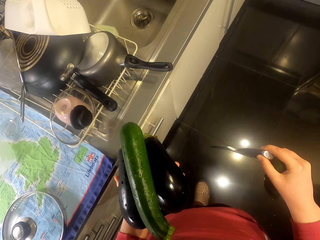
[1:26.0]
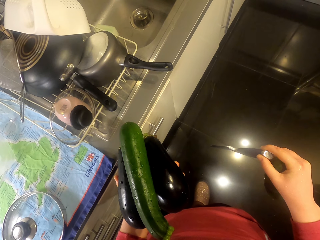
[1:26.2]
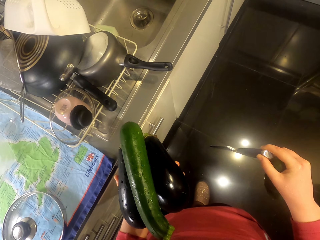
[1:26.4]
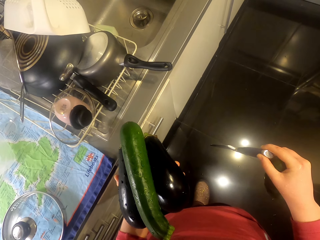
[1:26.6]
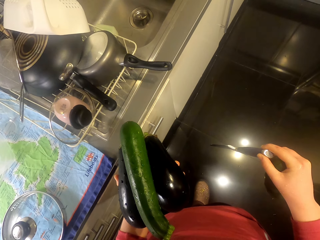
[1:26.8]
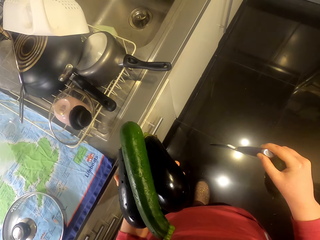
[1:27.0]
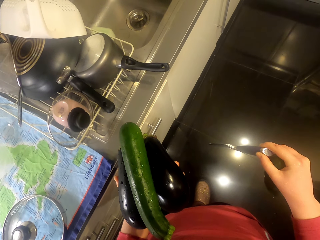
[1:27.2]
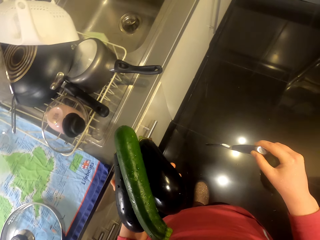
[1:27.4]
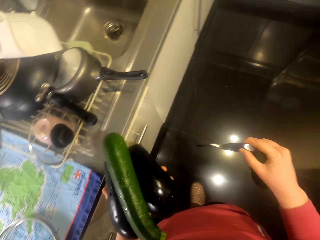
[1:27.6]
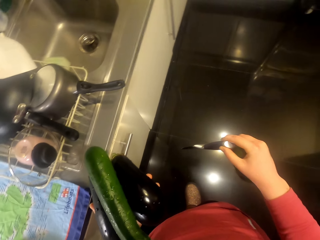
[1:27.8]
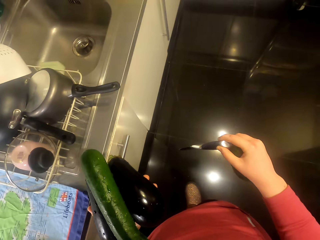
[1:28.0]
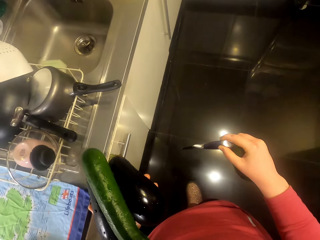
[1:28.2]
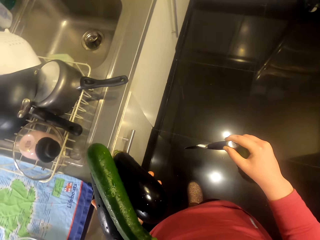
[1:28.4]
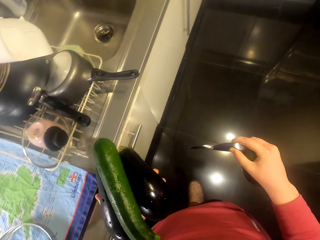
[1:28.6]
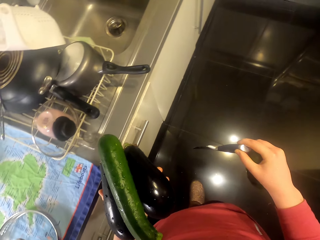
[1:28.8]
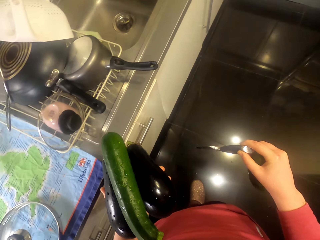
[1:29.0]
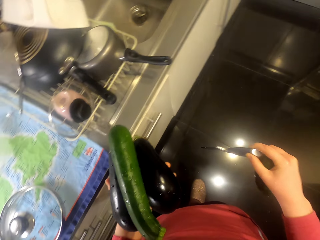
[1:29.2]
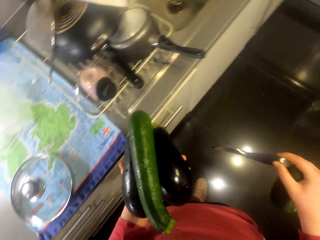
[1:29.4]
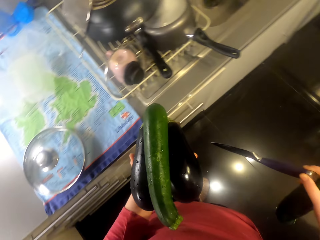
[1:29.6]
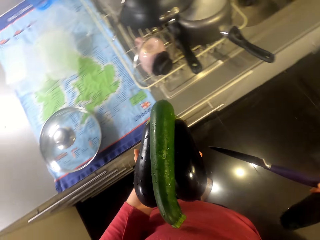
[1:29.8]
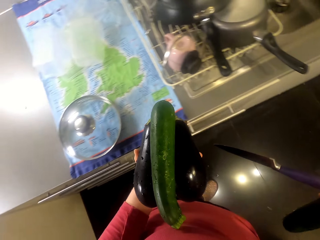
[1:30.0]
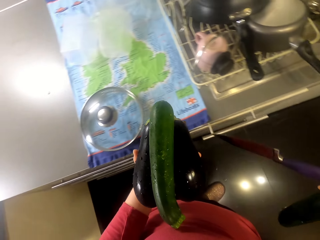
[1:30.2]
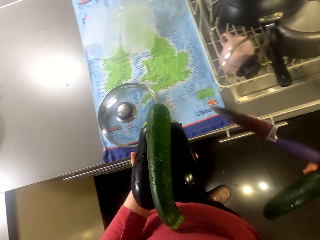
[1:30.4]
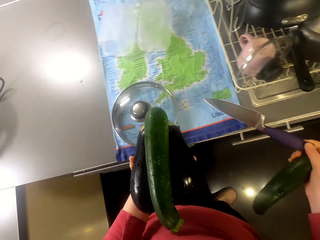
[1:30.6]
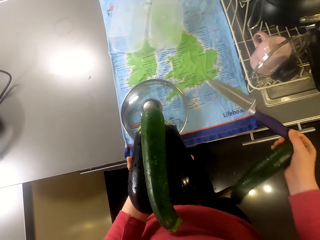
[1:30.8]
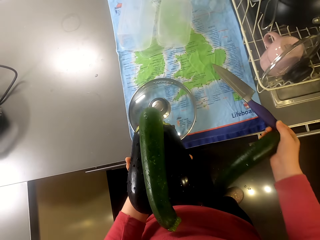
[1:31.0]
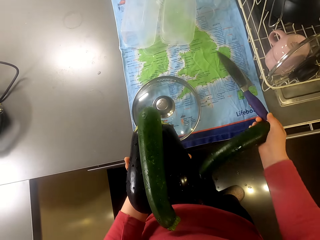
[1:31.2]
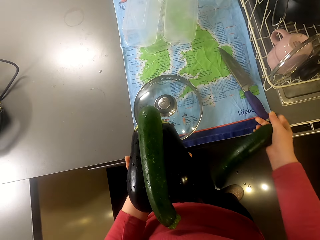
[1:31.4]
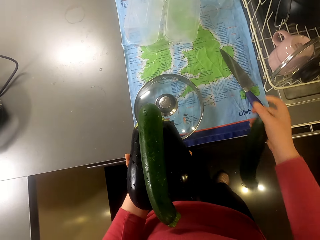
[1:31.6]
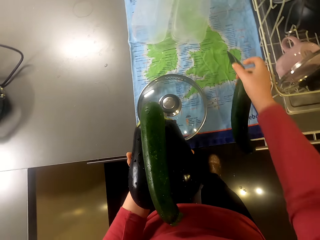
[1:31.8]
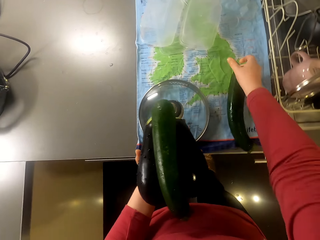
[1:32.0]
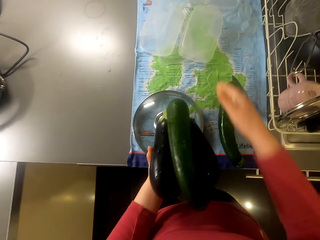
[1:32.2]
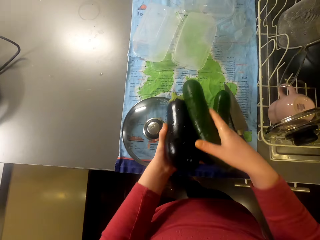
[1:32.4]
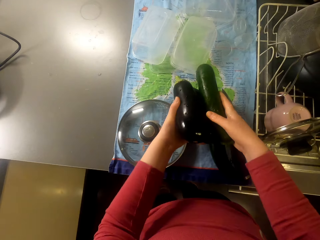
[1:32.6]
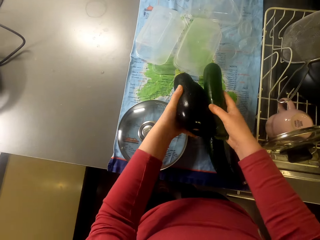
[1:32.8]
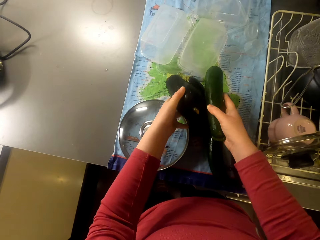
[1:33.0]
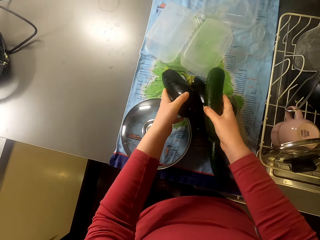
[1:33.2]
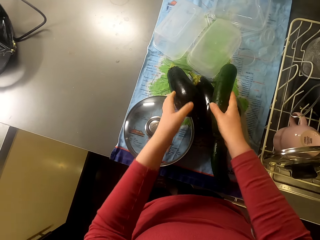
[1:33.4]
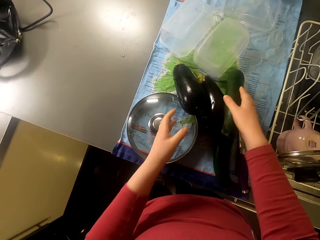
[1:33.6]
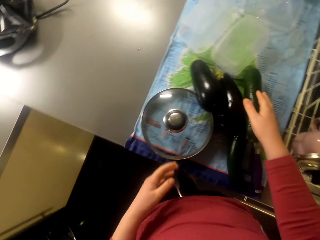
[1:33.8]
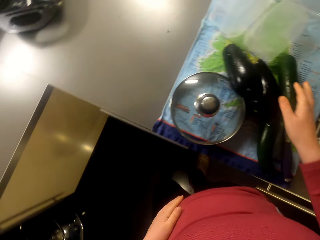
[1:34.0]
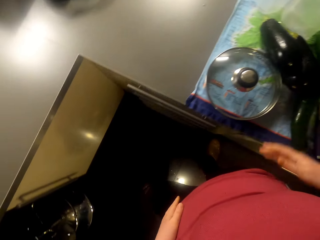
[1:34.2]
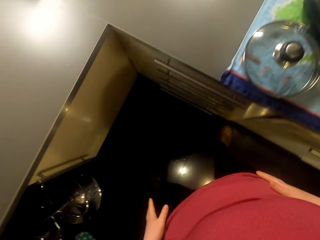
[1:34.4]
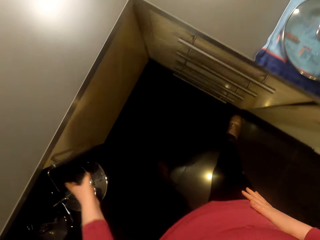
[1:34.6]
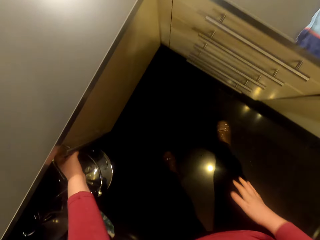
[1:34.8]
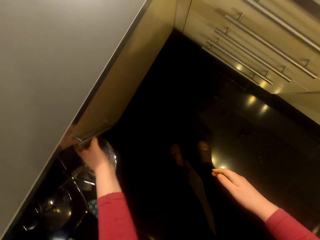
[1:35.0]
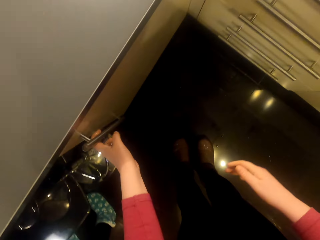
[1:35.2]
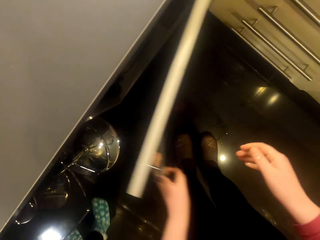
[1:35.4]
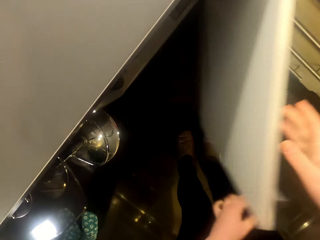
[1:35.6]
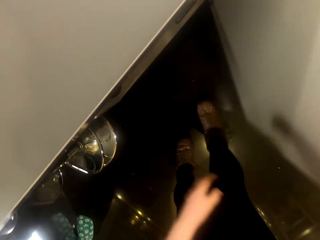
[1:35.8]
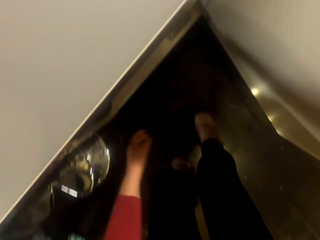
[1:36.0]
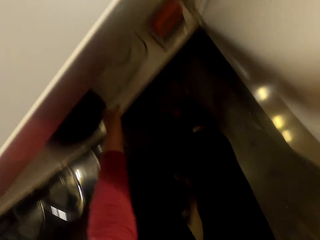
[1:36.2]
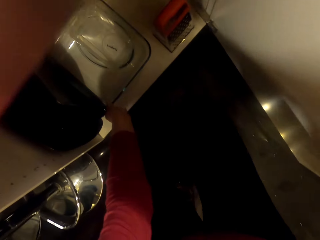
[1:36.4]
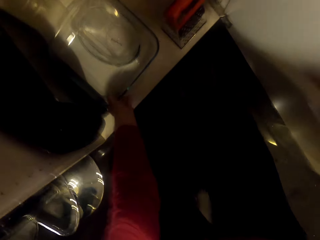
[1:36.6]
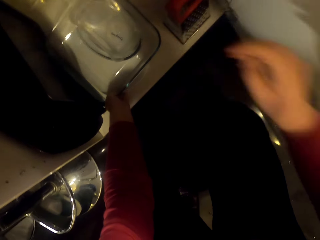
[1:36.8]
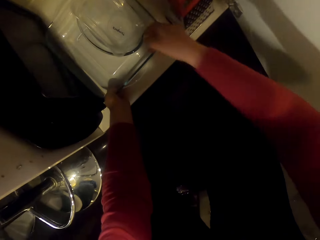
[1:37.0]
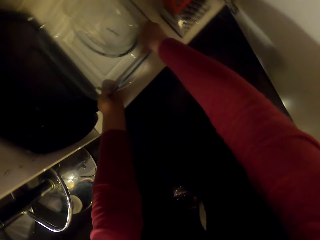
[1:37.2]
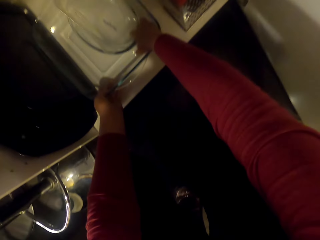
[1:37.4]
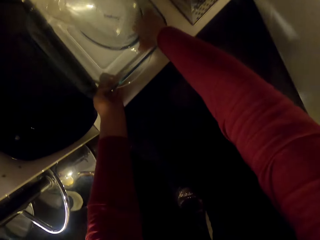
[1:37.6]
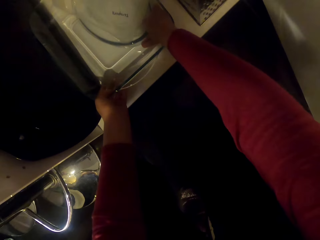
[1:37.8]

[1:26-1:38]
The camera wearer puts the spoon on the kitchen area. They put the cucumber on the kitchen area. They put the vegetables on the kitchen area. They turn around the room. They open the cabinet door.

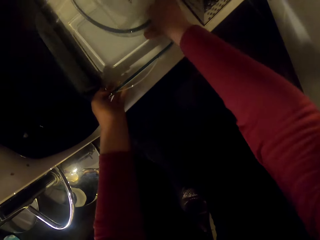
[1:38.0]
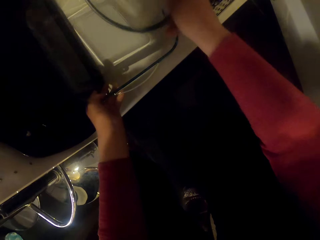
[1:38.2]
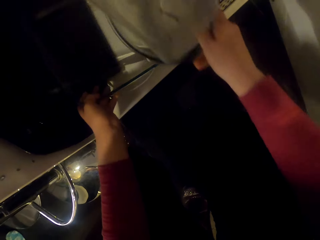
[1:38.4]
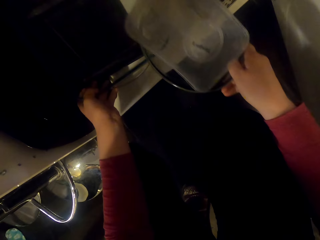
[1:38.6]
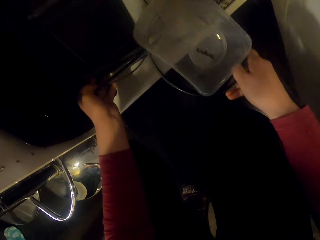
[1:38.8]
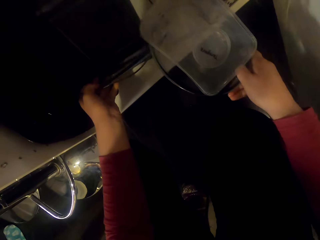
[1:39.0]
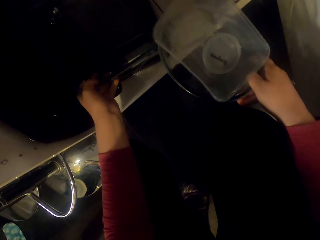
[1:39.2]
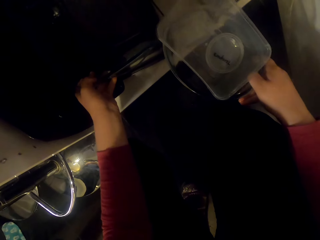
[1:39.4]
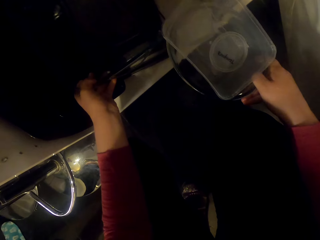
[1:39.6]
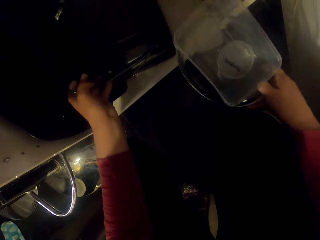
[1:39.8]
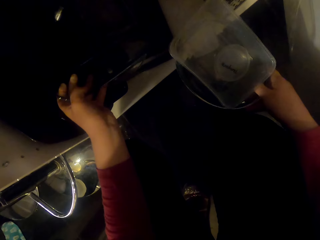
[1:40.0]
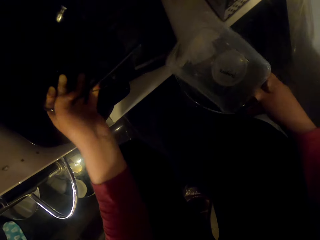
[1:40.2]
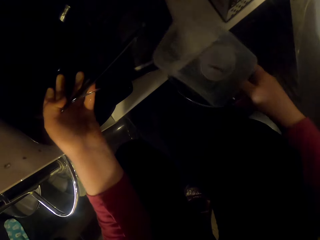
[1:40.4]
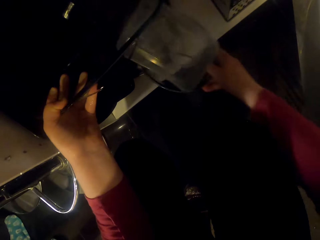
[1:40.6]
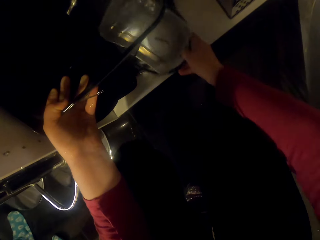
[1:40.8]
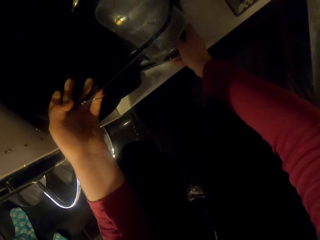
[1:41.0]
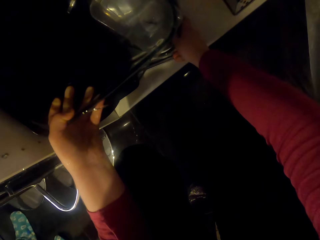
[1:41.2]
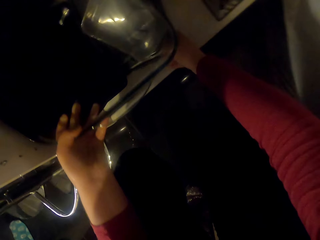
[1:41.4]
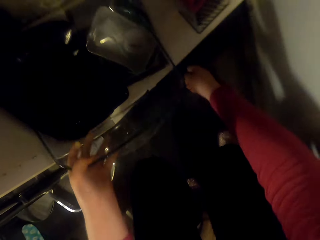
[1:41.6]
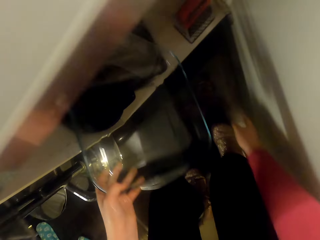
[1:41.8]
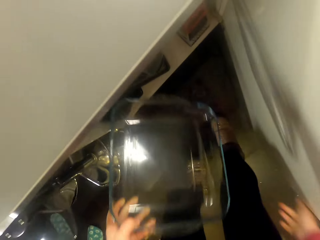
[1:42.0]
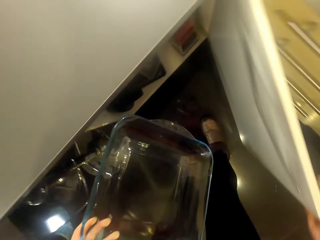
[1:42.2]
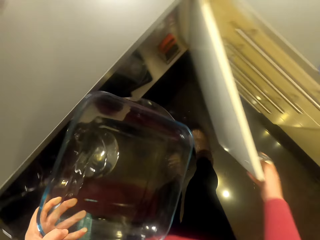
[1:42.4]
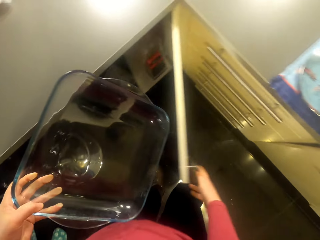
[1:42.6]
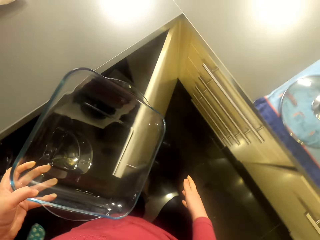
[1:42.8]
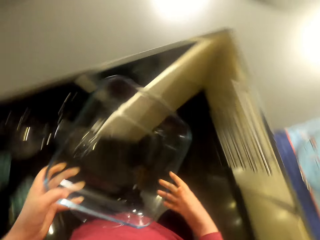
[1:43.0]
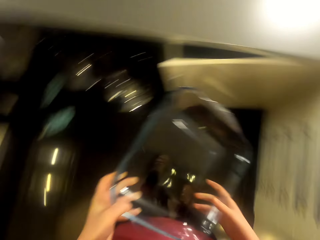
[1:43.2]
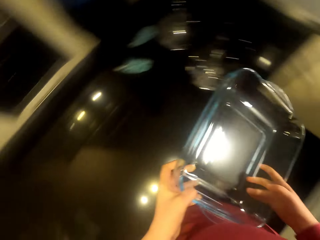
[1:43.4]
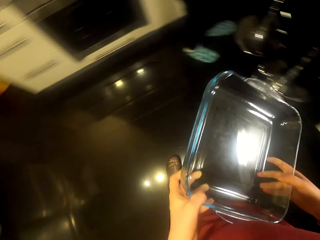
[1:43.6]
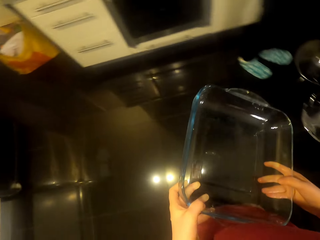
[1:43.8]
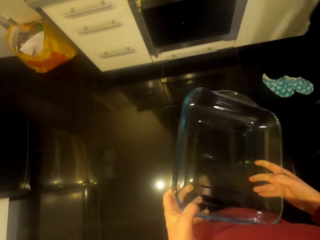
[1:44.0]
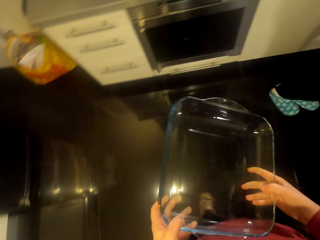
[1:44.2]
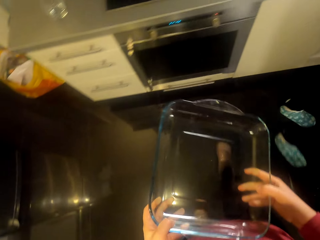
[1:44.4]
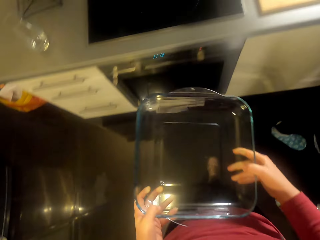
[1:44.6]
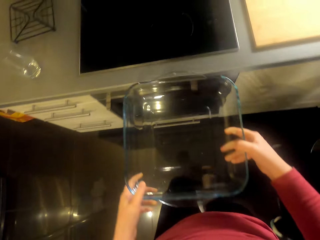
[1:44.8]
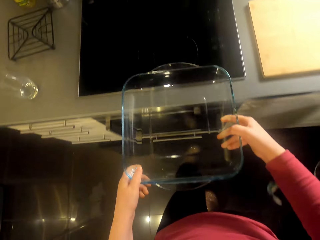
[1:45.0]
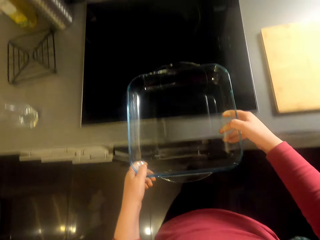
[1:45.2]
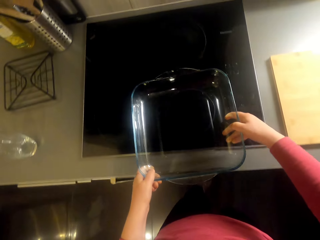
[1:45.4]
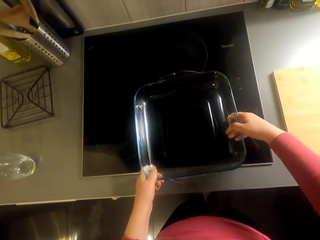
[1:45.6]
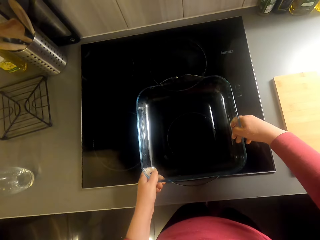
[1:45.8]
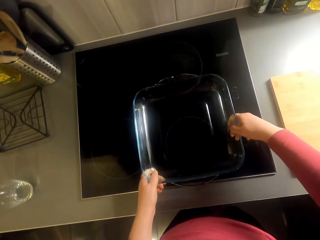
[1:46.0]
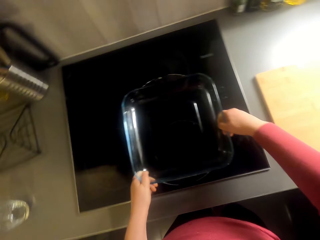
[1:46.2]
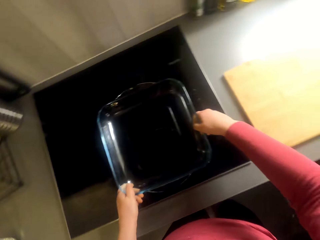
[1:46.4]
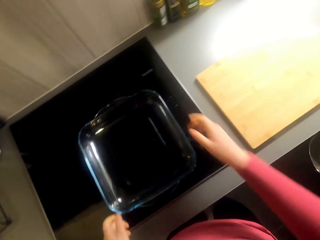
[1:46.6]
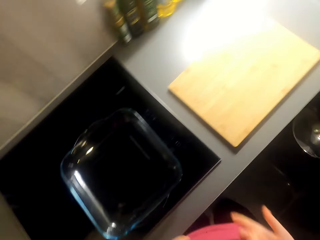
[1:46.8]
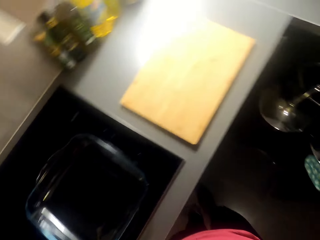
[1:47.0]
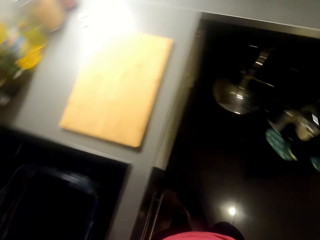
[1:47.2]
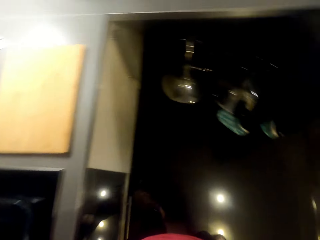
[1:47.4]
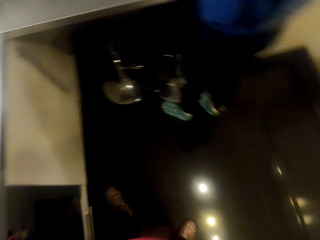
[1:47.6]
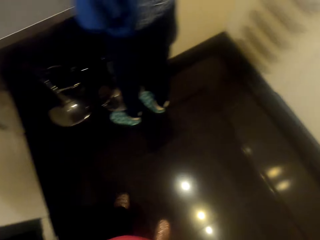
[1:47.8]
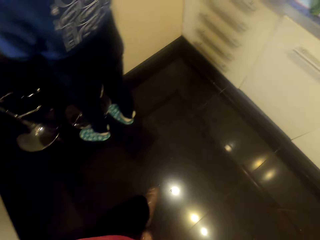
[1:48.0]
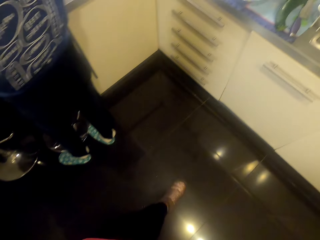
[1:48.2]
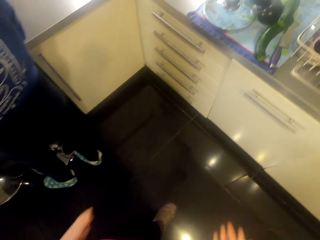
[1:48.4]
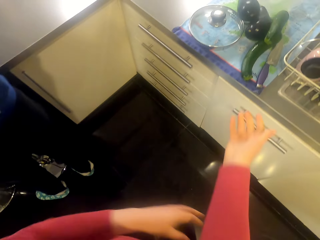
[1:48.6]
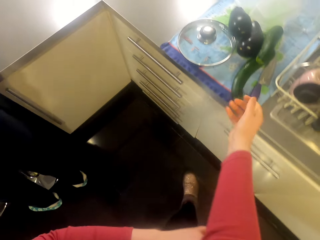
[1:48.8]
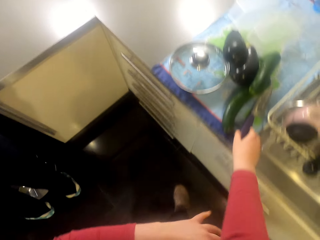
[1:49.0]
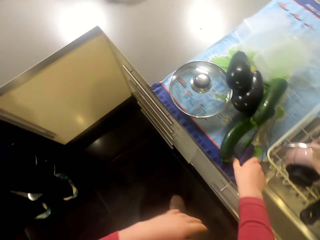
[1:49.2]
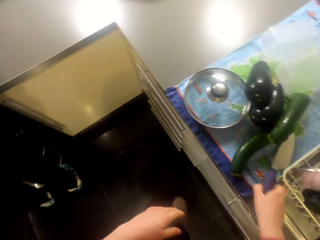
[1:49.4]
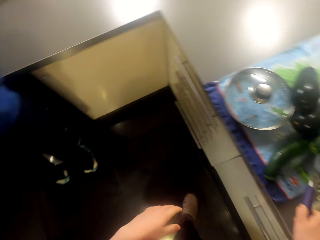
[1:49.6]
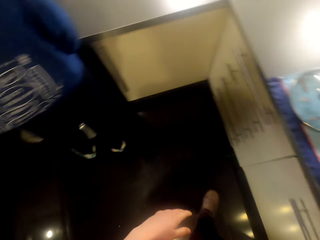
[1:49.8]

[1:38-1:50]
The camera wearer takes the bowls or tray from the cupboard. They close the cabinet door. They talk to a person. They walk around the room. They put the tray on the kitchen area. They walk around the room.
